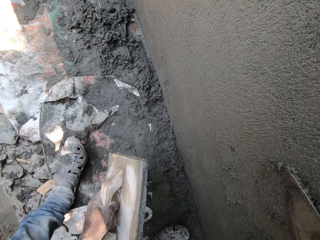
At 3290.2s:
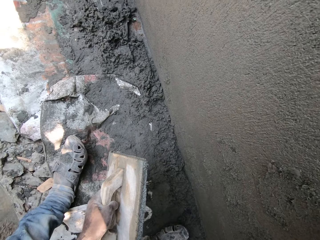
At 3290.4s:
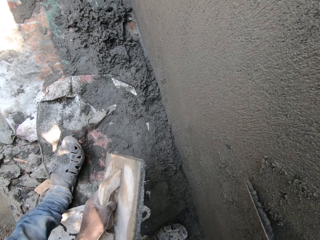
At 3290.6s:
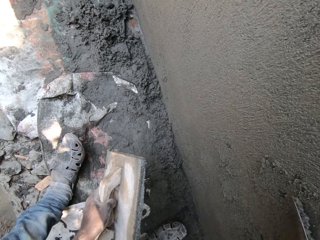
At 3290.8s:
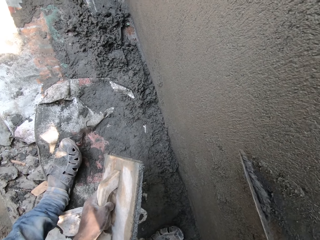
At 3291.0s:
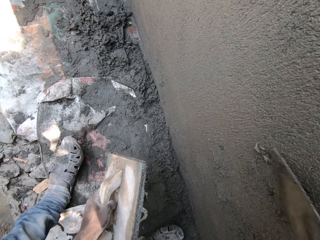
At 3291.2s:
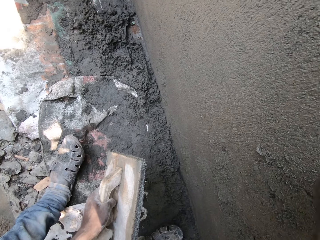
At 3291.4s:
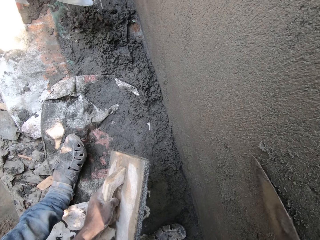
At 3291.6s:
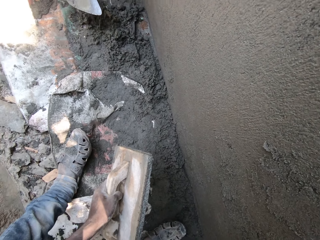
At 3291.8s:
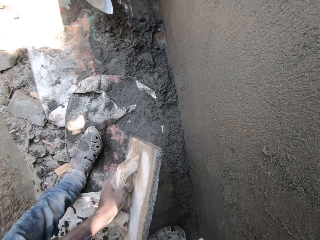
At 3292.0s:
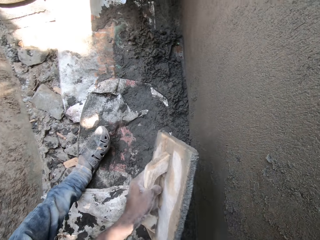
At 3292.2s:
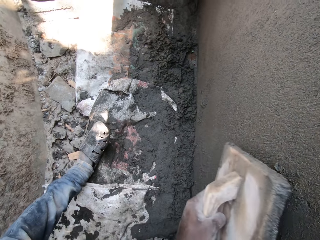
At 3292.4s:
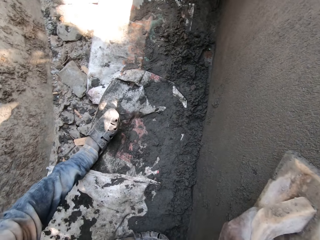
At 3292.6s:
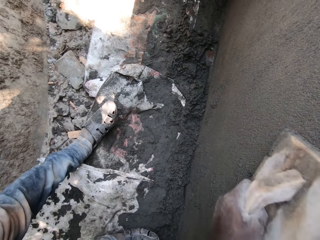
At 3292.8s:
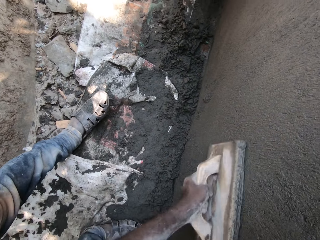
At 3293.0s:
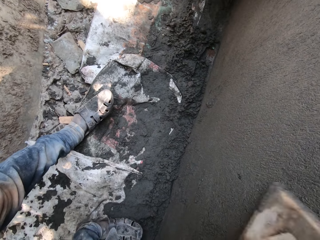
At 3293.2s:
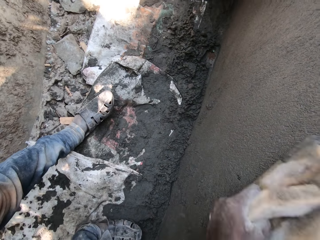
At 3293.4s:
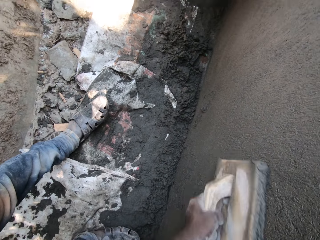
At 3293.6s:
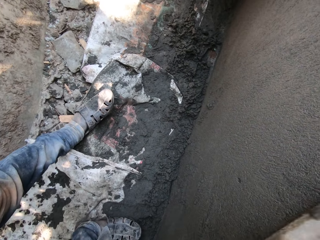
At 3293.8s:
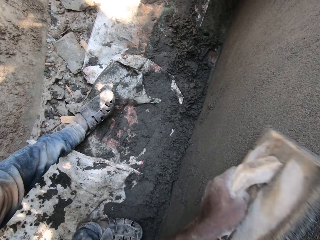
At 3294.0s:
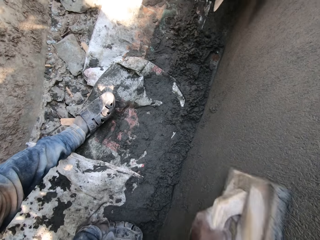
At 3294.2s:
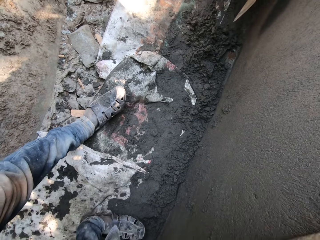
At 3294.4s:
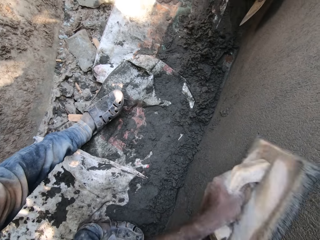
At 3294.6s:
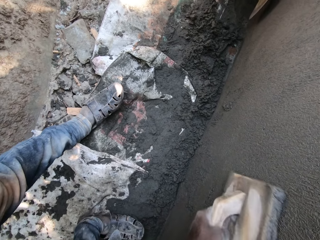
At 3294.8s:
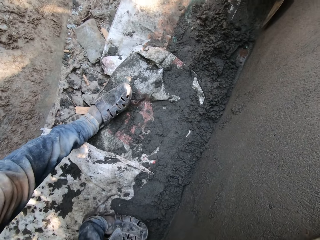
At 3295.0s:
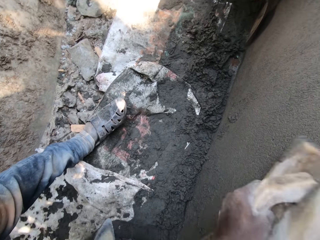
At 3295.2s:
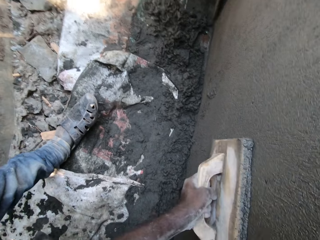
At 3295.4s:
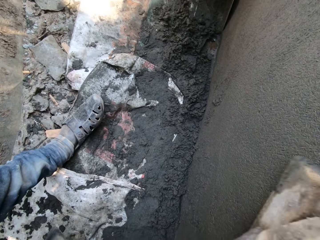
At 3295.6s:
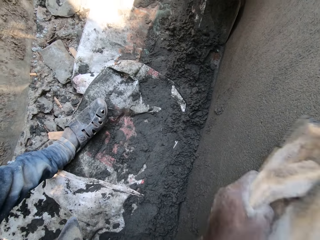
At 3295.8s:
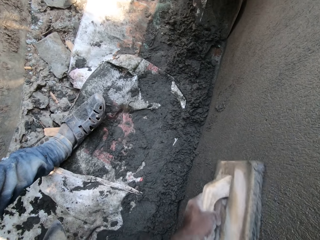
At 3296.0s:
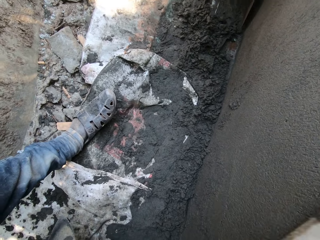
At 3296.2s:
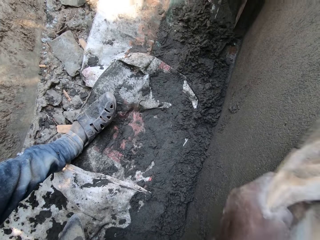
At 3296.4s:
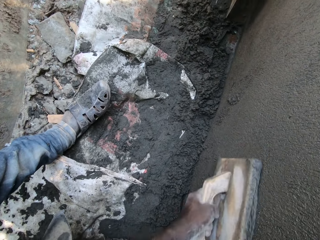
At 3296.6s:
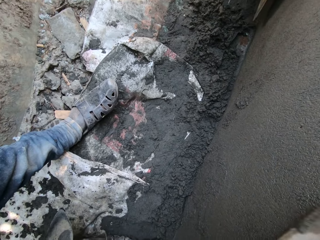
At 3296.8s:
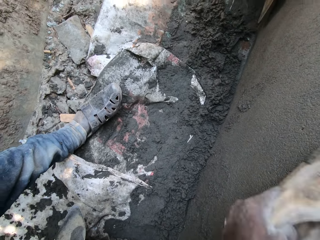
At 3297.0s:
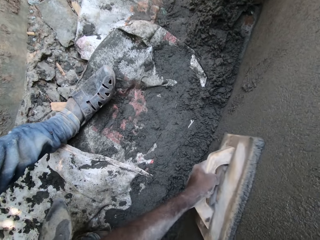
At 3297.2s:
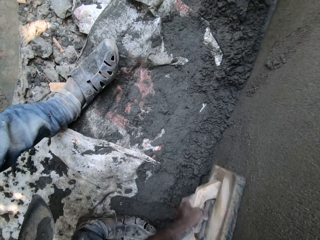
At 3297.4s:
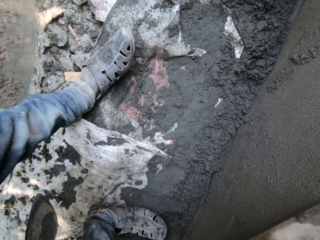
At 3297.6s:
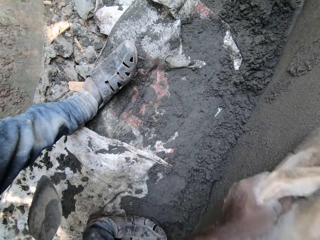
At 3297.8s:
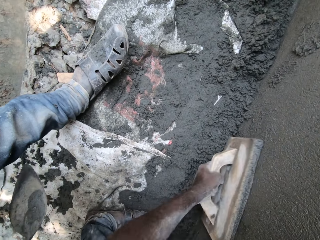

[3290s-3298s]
The camera wearer smoothens the cement on the wall with the wooden trowel in his left hand.

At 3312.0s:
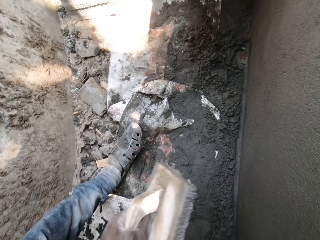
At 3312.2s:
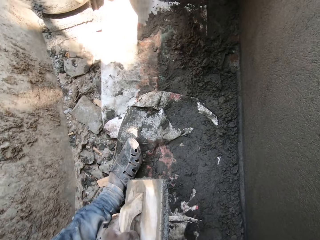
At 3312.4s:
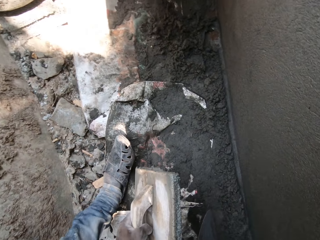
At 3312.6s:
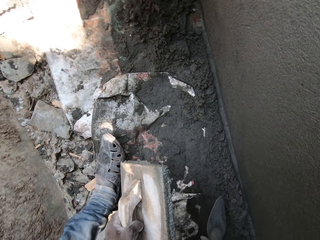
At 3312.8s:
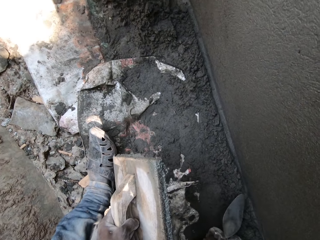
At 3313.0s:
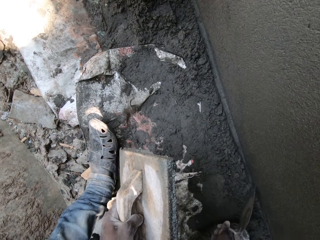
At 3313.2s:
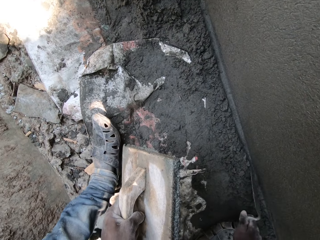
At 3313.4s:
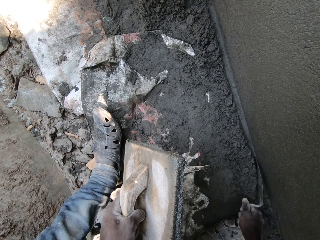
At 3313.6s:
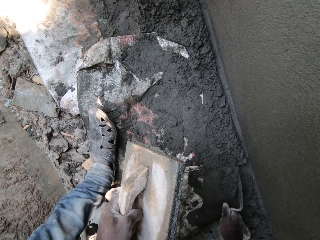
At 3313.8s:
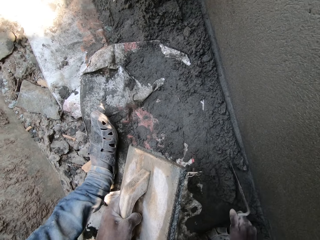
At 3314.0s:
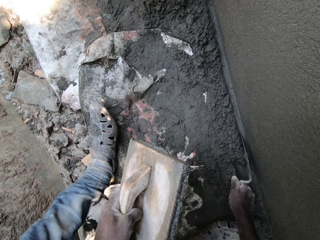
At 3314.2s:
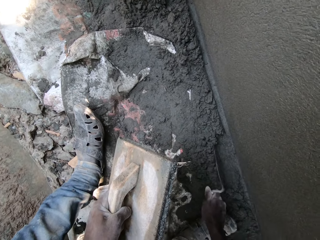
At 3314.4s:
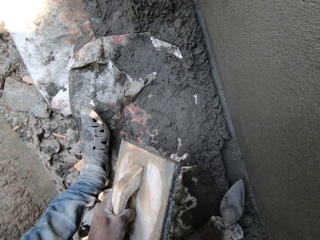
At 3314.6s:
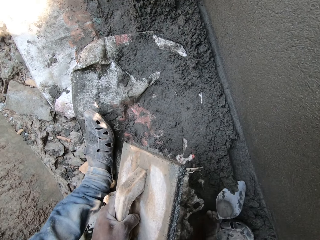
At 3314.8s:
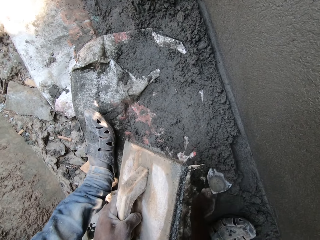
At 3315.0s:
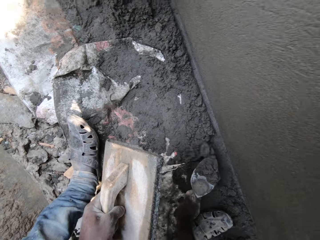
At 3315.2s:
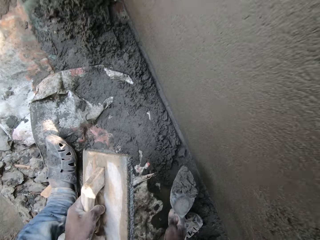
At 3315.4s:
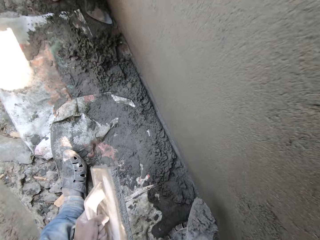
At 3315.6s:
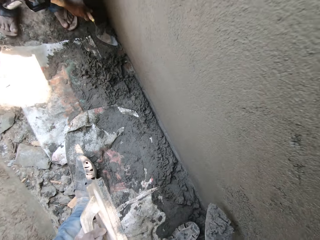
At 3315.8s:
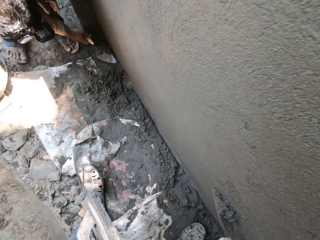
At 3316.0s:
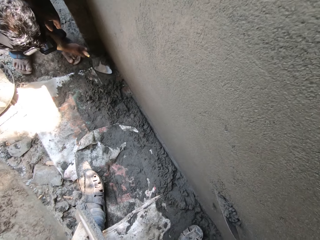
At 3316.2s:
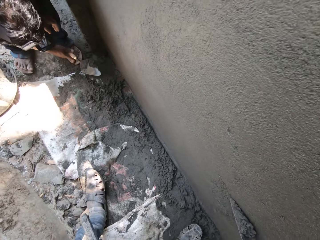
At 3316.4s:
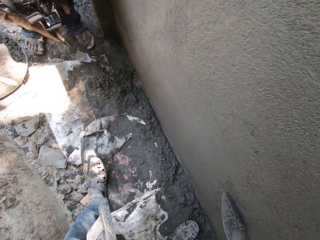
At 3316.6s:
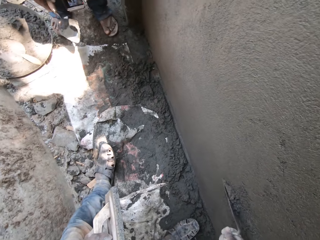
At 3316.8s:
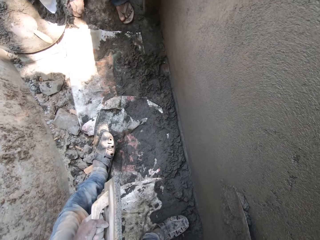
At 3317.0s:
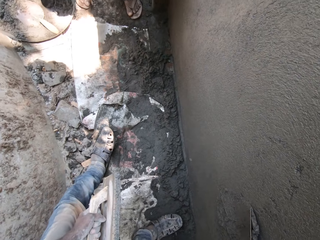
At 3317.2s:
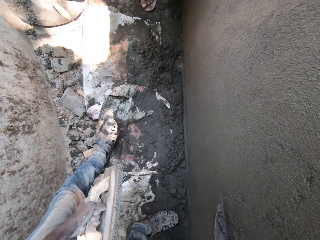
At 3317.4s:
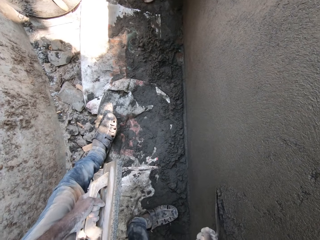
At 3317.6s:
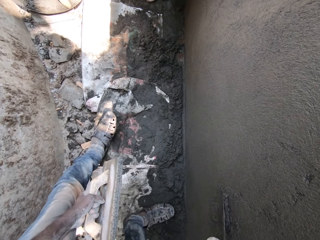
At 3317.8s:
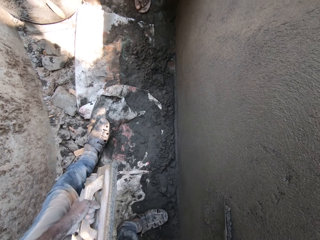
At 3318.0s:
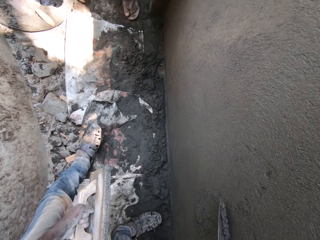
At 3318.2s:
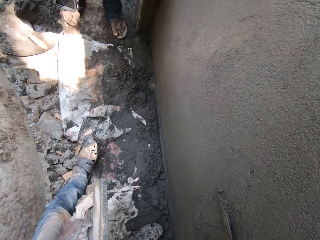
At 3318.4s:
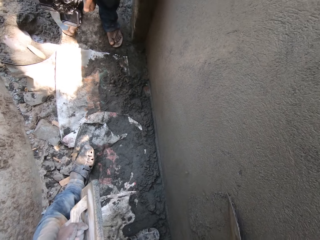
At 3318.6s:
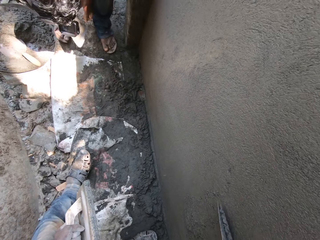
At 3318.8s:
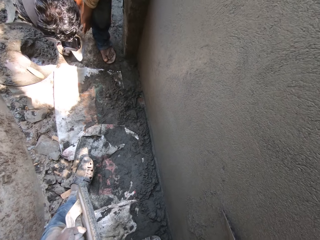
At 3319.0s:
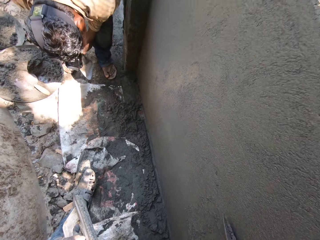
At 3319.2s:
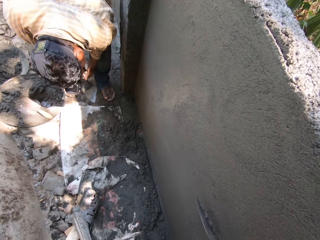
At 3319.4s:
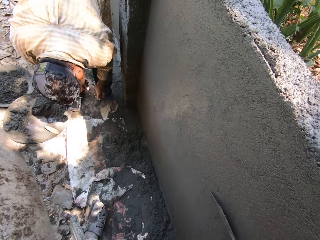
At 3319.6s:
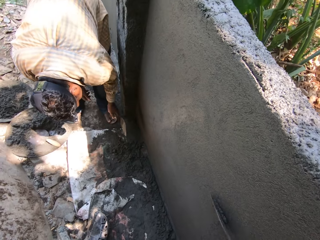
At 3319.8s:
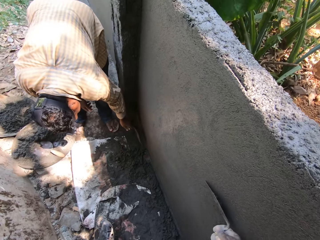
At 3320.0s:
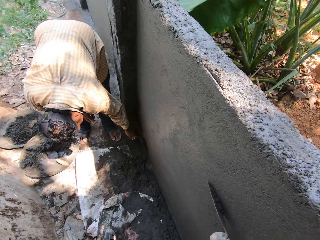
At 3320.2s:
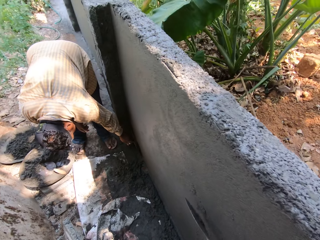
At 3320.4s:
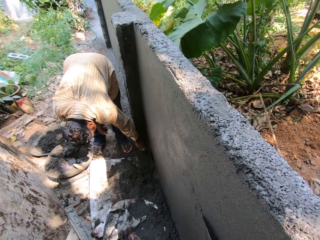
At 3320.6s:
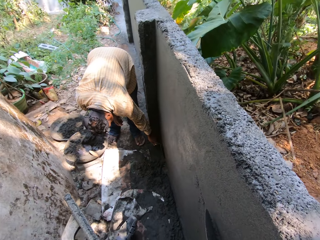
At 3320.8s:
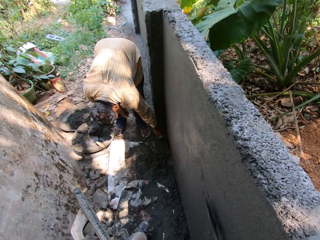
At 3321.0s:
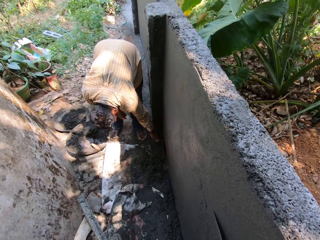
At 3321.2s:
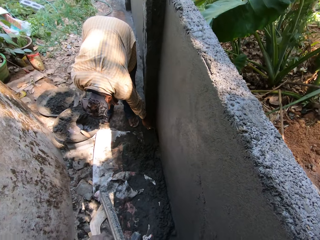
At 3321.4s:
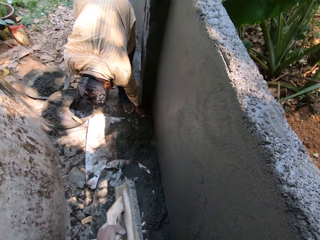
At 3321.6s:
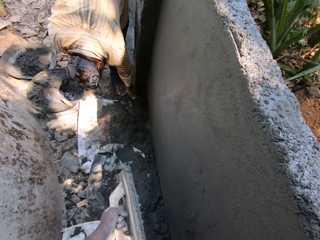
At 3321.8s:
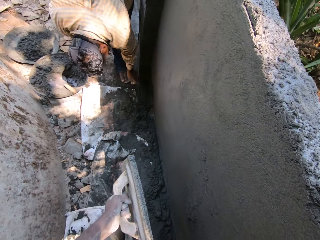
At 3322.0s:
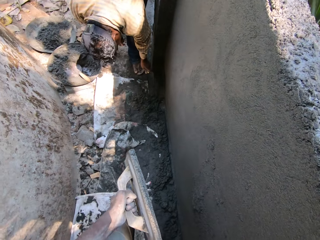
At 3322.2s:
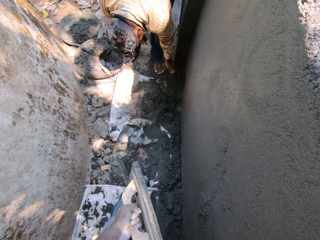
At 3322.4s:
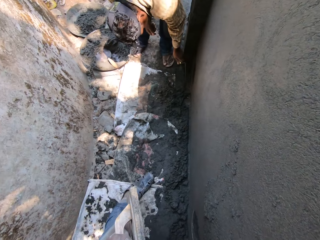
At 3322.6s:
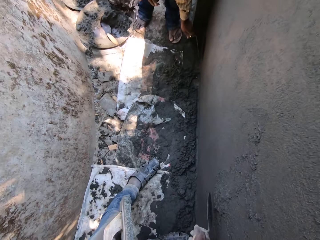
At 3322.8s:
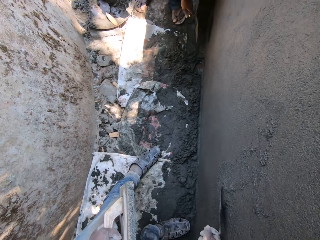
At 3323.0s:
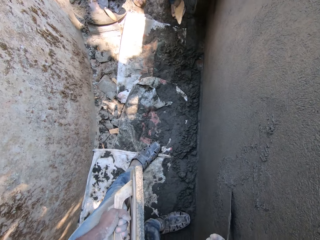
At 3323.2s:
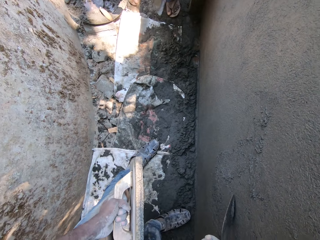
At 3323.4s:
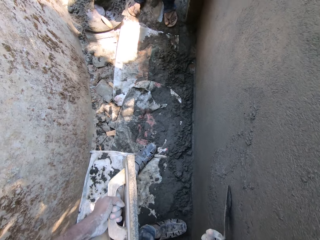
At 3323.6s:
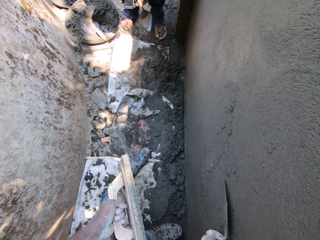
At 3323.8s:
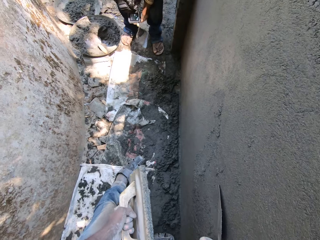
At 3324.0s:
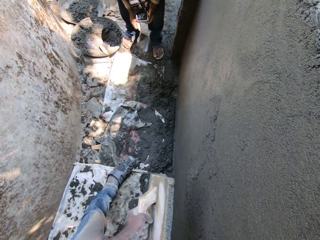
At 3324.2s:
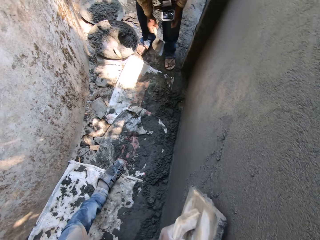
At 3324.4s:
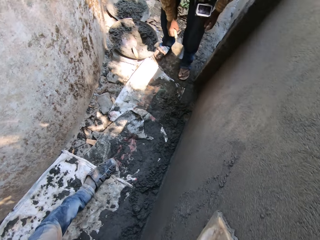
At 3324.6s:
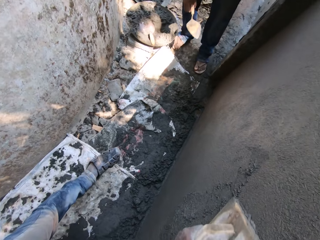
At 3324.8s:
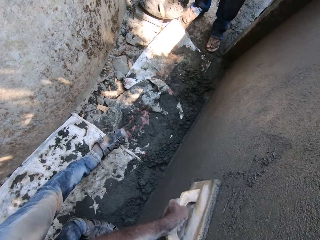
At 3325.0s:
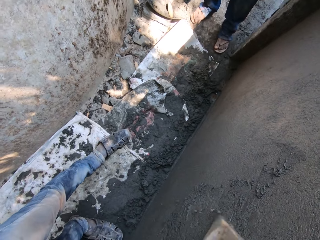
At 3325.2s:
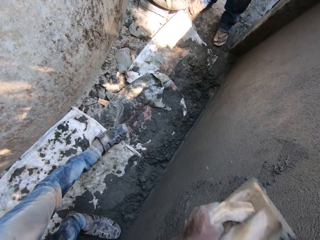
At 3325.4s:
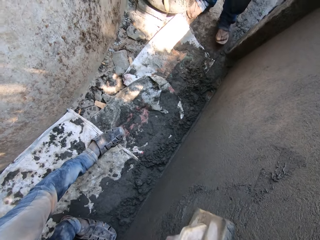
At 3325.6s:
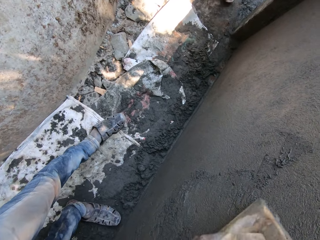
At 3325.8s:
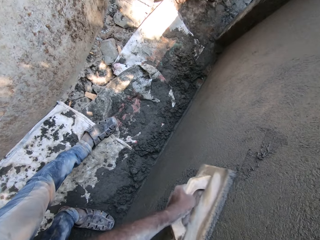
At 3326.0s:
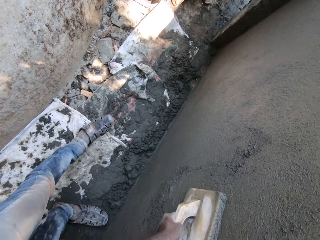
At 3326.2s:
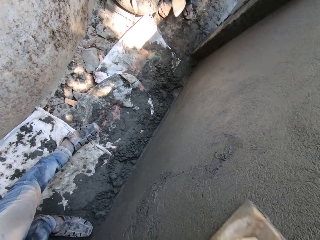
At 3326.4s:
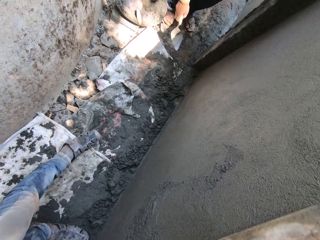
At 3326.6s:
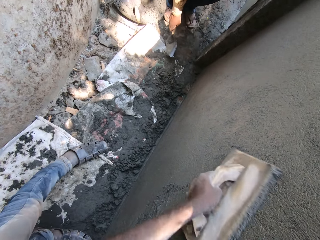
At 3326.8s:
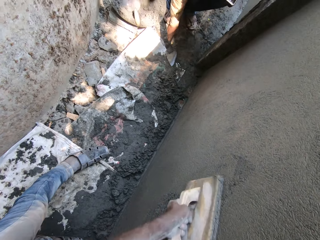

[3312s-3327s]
The camera wearer carries cement from the floor with the masonry trowel in his right hand. He plasters the wall with the cement in the masonry trowel in his right hand. The man carries cement from the floor with the masonry trowel in his right hand. The camera wearer smoothens the cement on the wall with the wooden trowel in his left hand.
